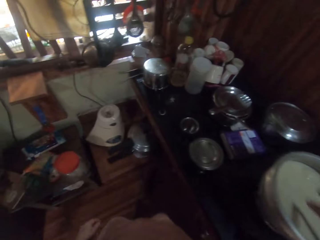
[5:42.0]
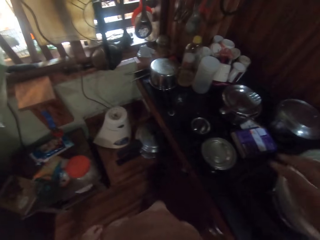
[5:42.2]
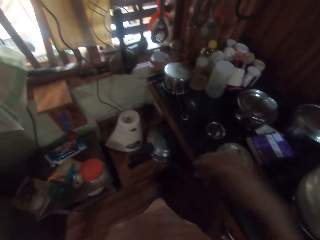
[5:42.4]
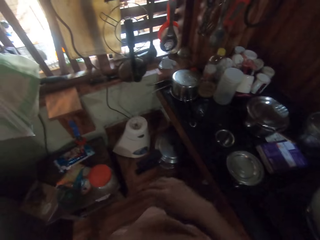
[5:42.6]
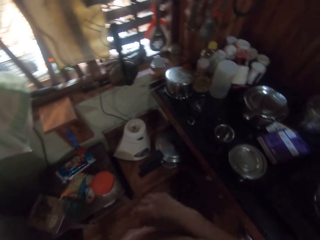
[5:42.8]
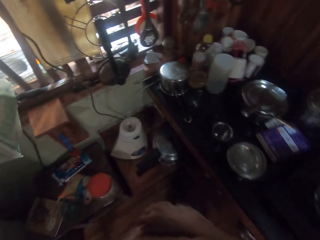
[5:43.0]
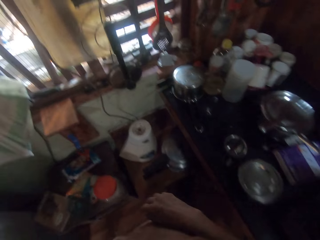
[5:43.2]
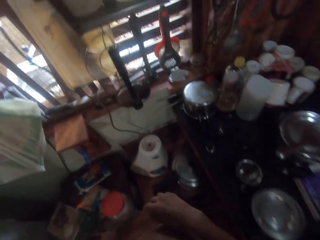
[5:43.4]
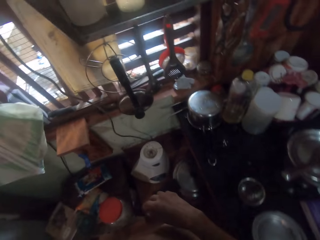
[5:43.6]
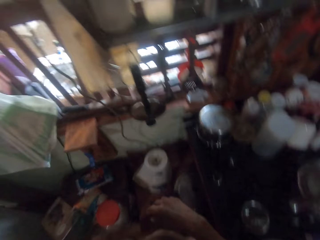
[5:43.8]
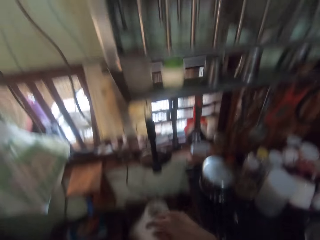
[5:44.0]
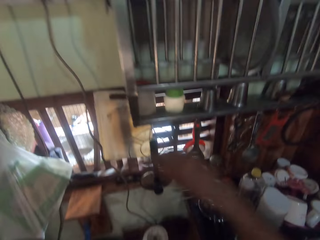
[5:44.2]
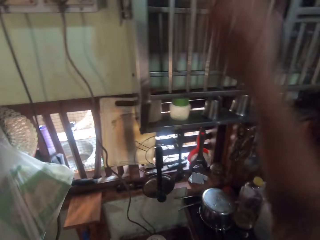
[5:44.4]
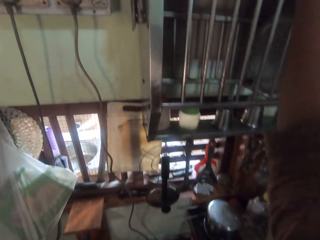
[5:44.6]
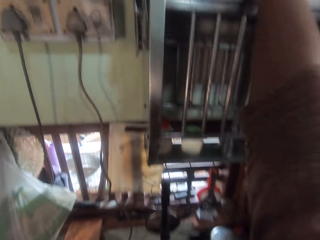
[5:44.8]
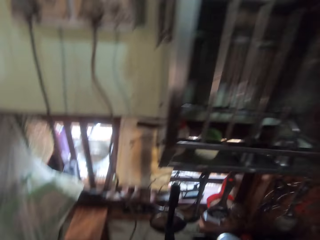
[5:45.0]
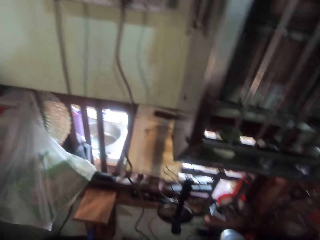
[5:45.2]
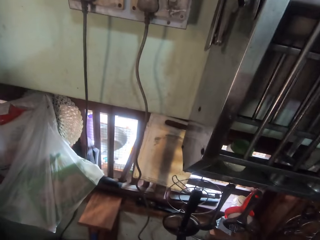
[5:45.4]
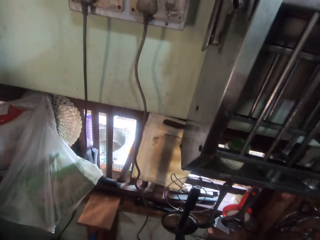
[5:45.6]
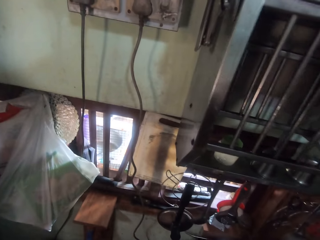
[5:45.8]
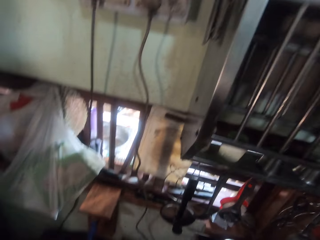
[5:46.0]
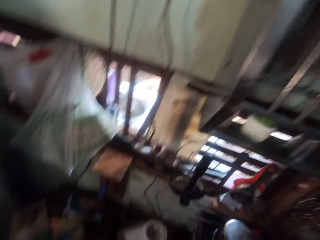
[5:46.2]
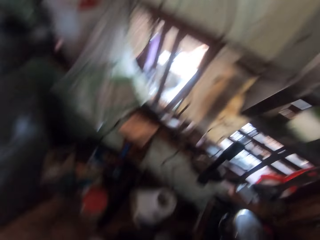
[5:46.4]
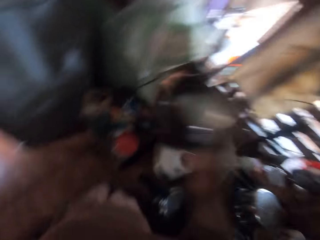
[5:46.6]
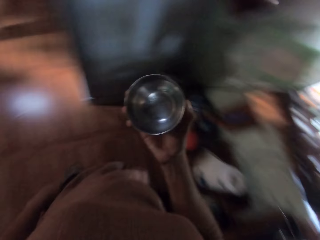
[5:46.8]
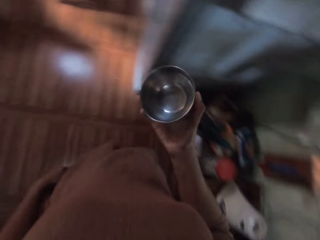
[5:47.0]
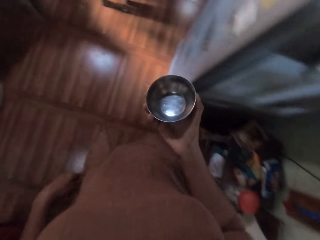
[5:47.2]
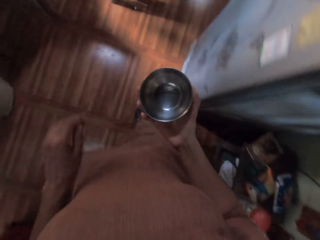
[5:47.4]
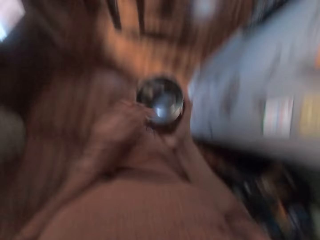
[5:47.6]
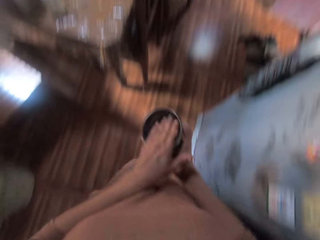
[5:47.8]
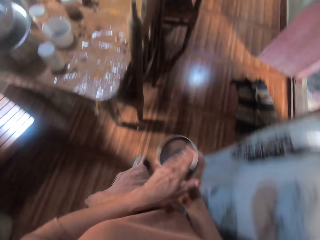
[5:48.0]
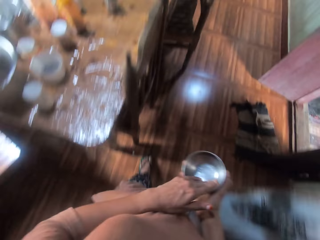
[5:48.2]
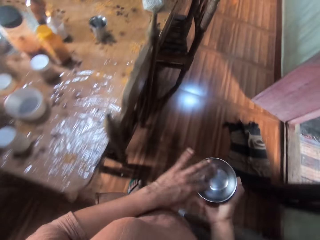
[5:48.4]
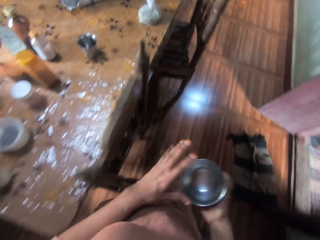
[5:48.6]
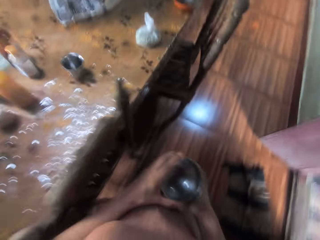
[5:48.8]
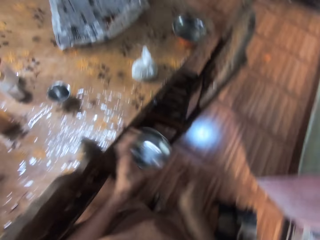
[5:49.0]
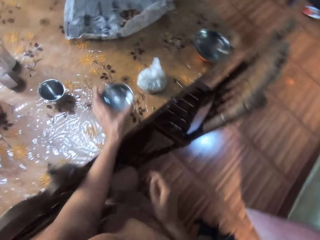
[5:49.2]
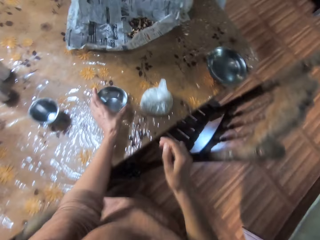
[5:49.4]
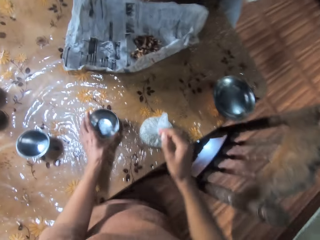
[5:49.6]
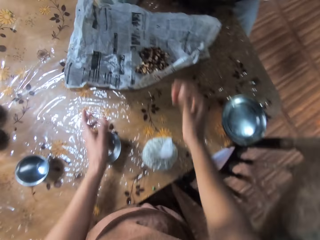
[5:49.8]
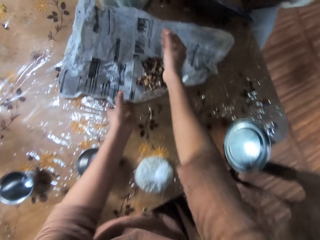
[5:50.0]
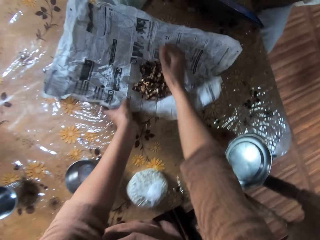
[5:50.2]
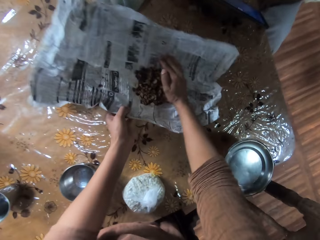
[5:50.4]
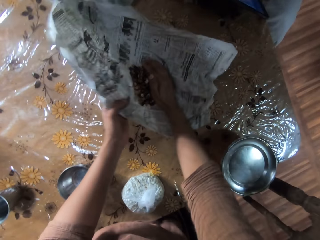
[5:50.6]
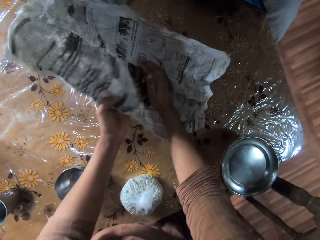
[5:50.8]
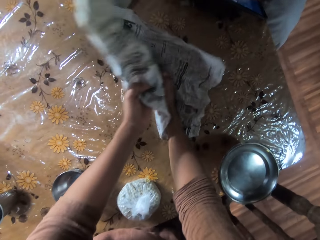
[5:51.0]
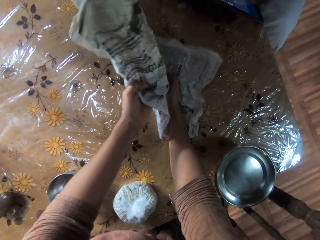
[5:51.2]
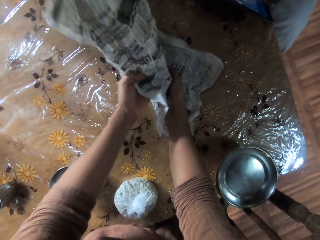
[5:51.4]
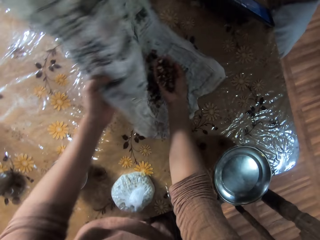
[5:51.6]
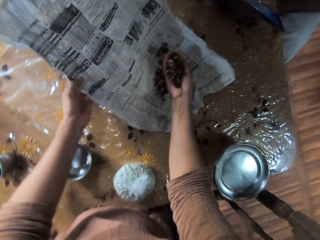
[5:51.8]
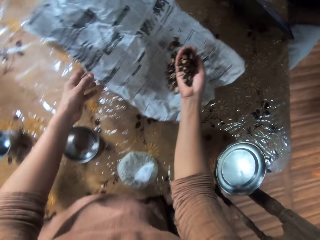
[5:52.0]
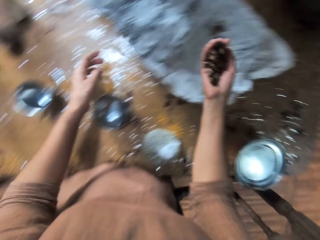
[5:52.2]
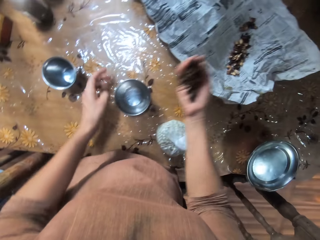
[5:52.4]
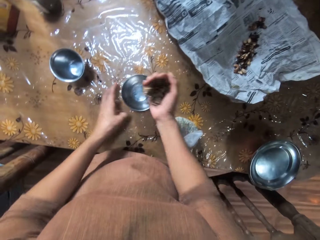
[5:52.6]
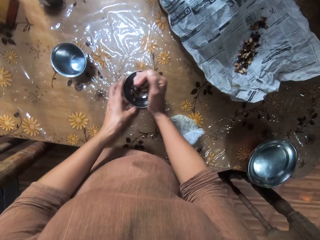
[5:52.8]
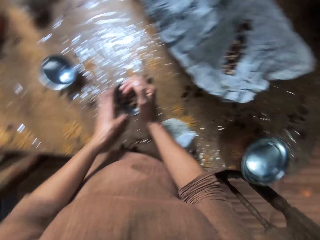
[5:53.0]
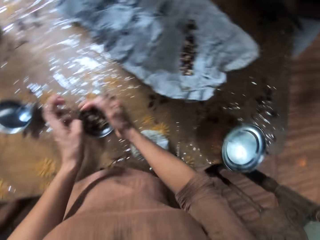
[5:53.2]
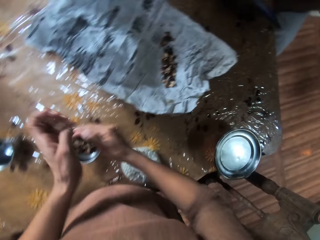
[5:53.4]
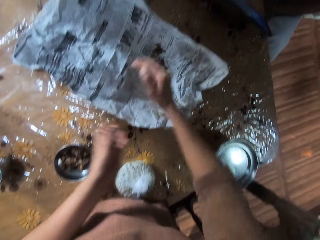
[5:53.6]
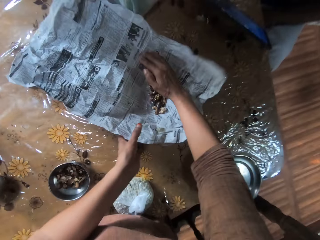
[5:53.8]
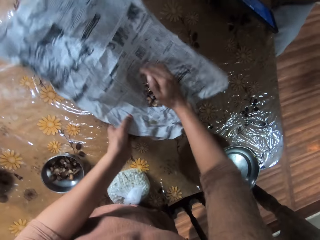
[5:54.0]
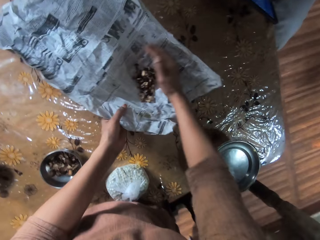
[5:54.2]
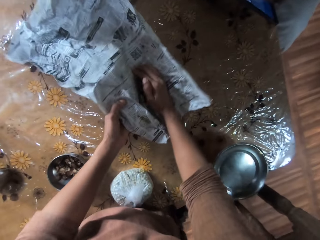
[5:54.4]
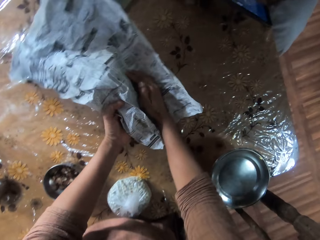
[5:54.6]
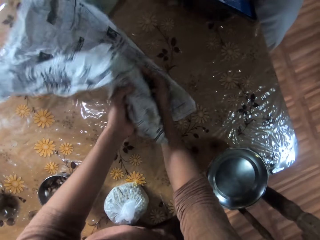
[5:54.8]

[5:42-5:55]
The camera wearer picks a bowl from the kitchen cabinet with her right hand. She wipes the bowl in her right hand with her left hand. She passes the bowl from her right hand to her left hand. She drops the bowl on the table with her left hand. She packs some nuts in a newspaper on the table into the bowl on the table with both hands. She picks herbs and puts the herbs on the bowl.

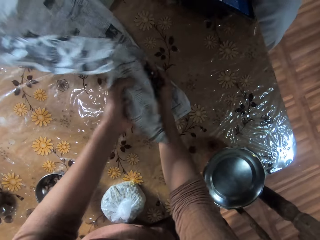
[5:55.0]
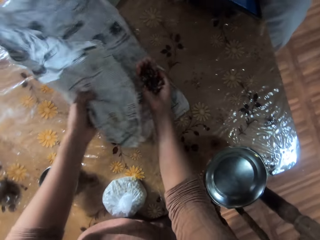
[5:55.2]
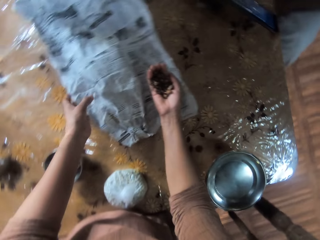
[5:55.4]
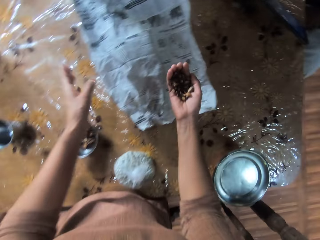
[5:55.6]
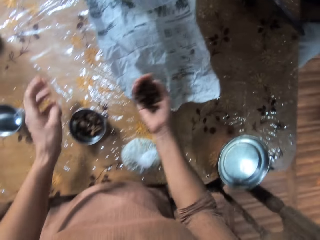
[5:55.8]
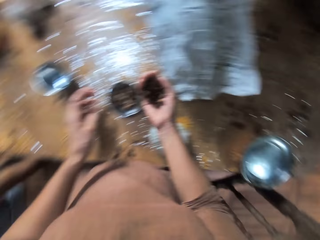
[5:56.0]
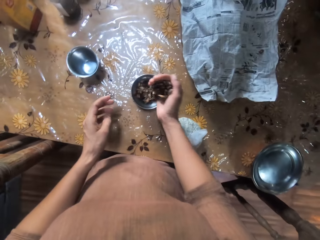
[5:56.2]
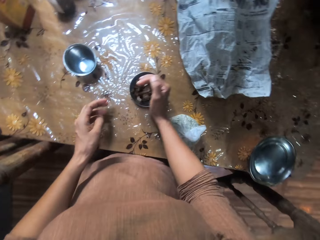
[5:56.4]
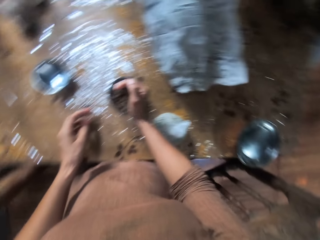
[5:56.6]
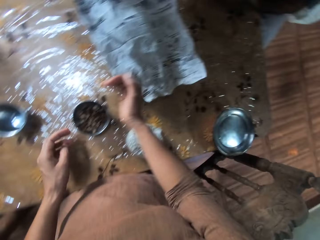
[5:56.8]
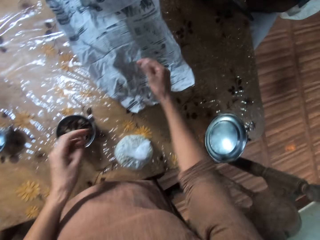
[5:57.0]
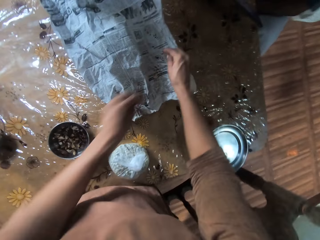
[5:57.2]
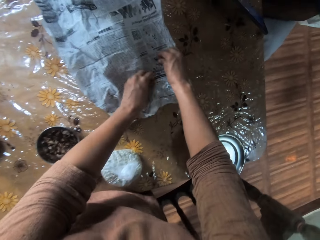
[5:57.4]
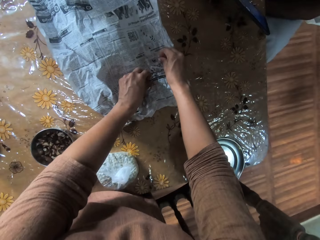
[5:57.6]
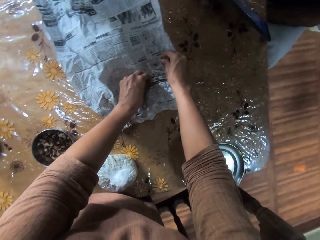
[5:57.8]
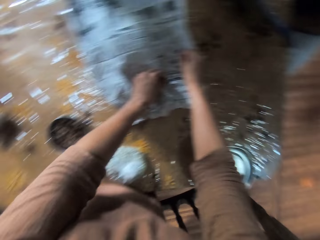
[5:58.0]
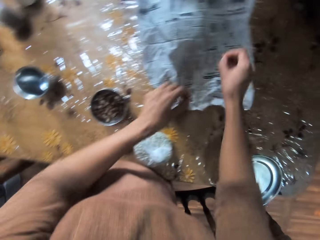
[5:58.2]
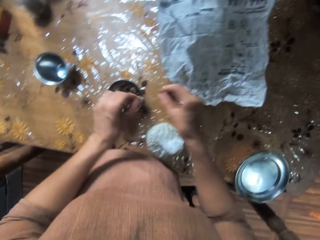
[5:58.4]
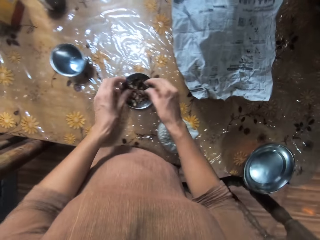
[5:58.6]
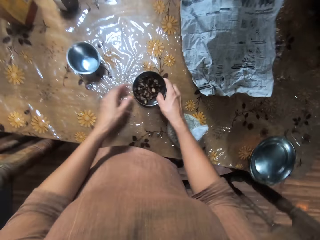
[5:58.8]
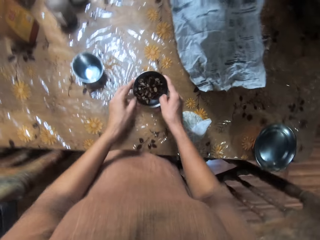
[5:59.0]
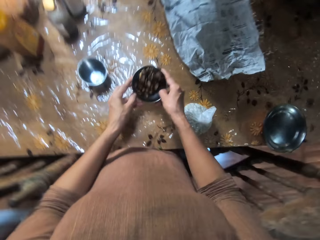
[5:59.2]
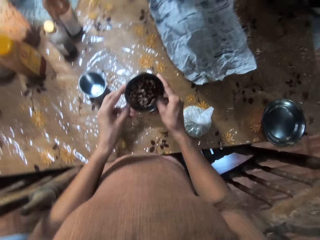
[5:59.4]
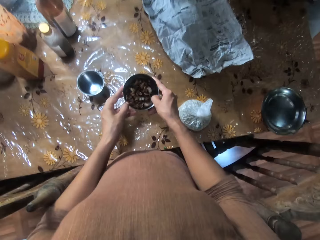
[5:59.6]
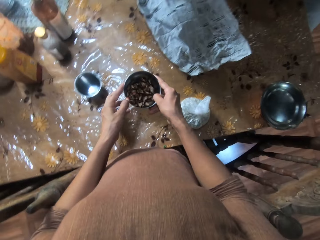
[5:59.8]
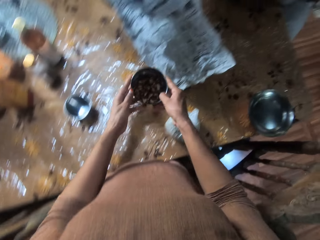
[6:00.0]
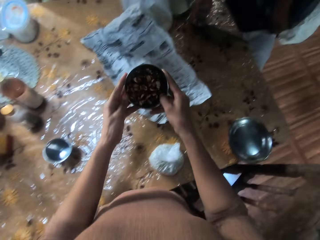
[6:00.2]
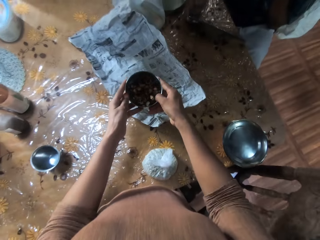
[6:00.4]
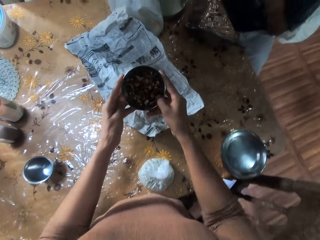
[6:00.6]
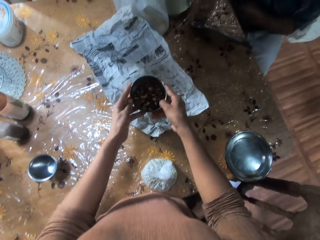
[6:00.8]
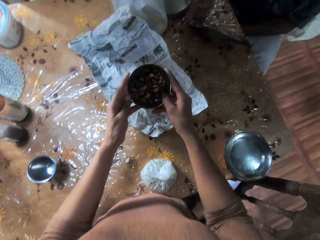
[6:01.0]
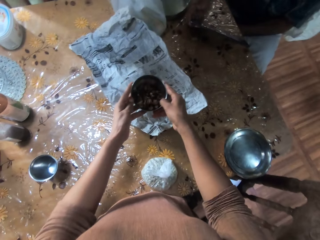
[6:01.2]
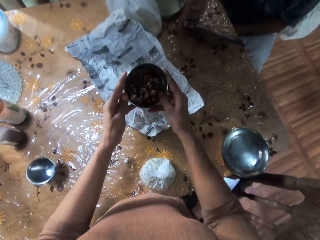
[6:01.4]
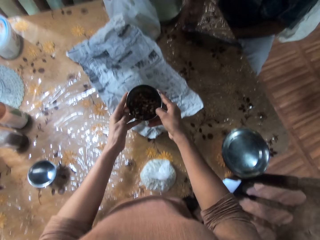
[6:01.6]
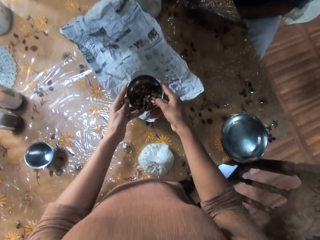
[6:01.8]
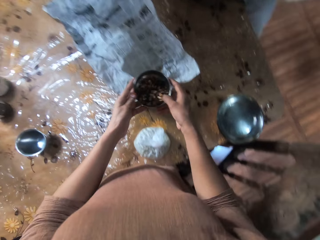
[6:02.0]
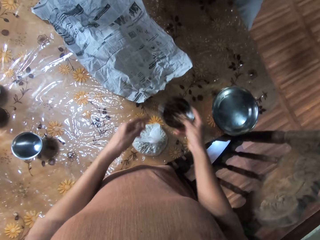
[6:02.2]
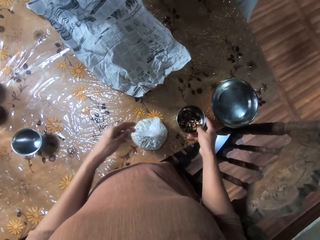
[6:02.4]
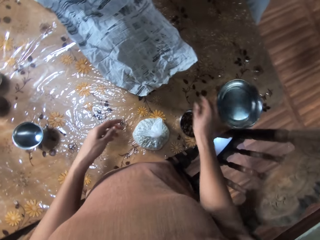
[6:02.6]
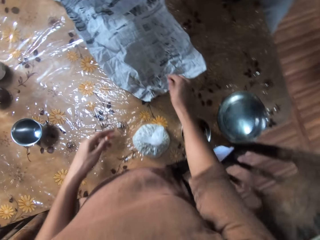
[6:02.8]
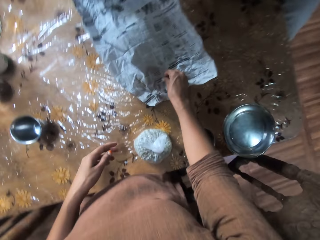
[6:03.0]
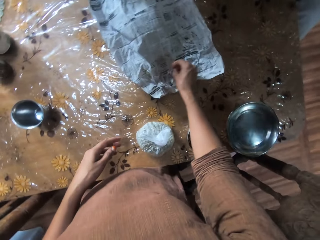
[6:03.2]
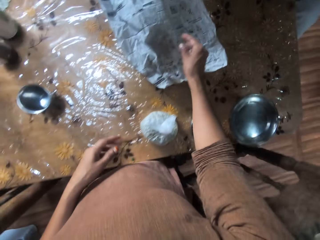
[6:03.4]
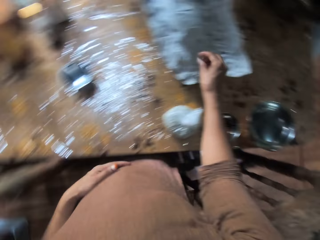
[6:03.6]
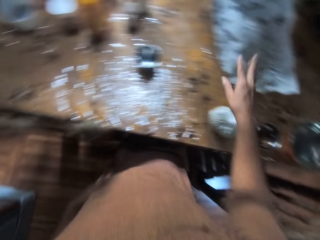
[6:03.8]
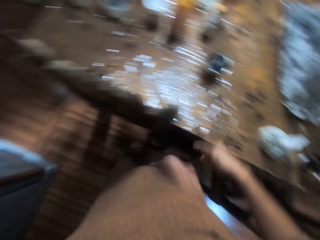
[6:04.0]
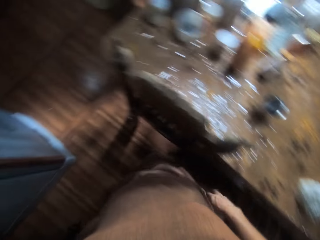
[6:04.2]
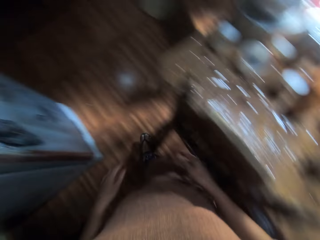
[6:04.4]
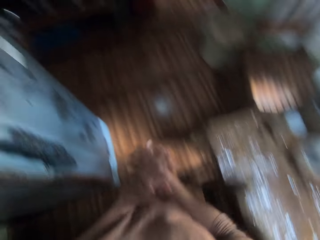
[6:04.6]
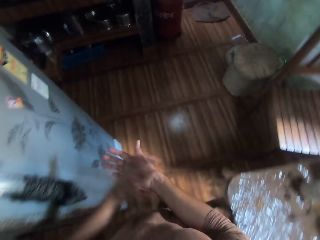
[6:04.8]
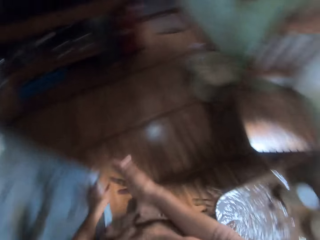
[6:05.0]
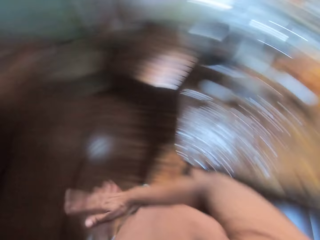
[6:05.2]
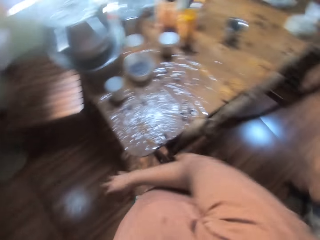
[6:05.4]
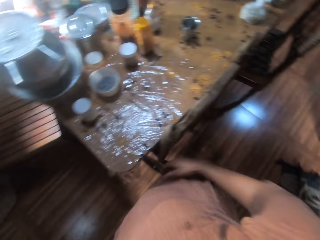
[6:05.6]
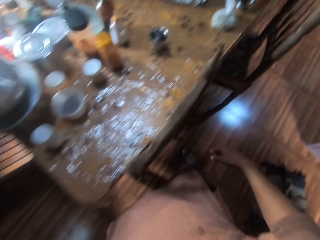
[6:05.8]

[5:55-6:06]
The camera wearer picks herbs and puts the herbs on the bowl. She picks the bowl on the table with both hands. She shakes the bowl with both hands. She drops the bowl on the table with her right hand. She picks a nut from the newspaper with her right hand. She drops the nut on the newspaper with her right hand. She walks around.
